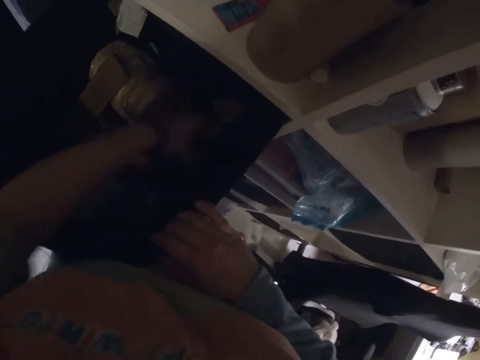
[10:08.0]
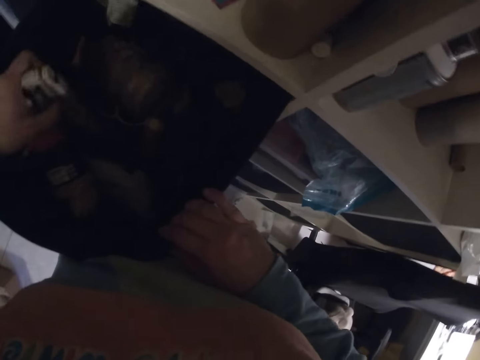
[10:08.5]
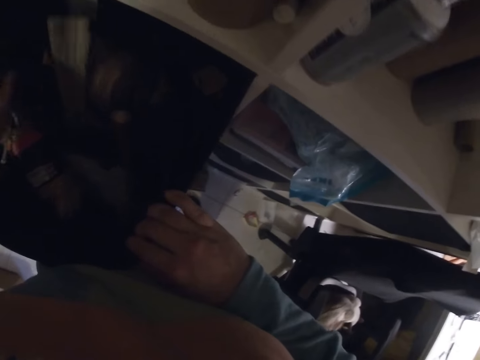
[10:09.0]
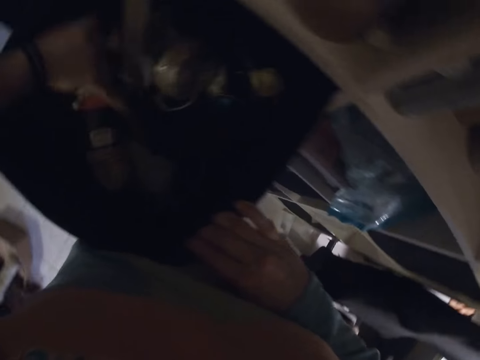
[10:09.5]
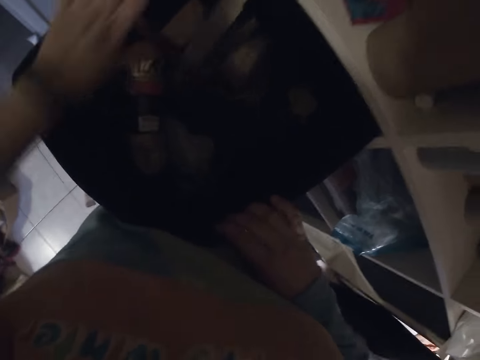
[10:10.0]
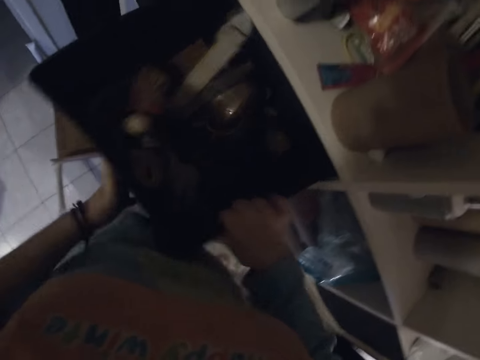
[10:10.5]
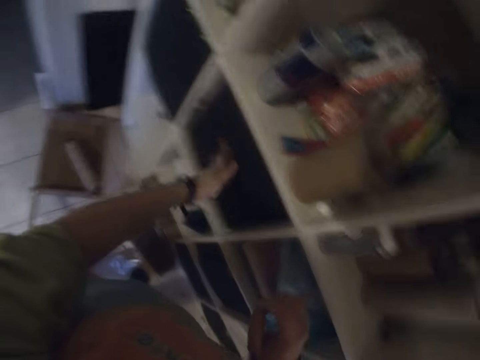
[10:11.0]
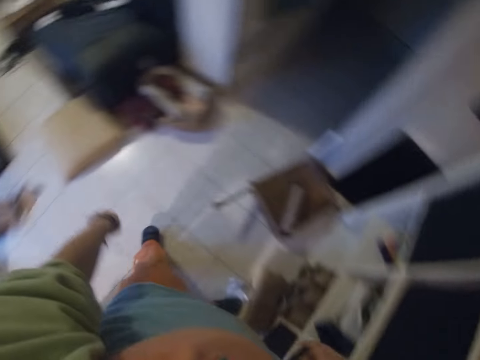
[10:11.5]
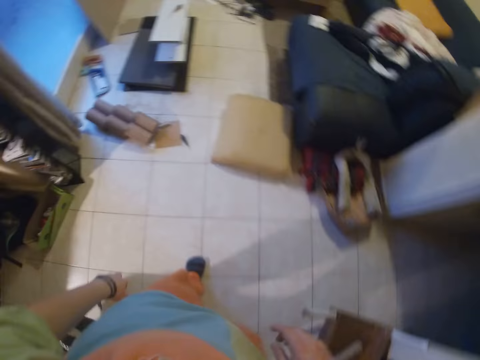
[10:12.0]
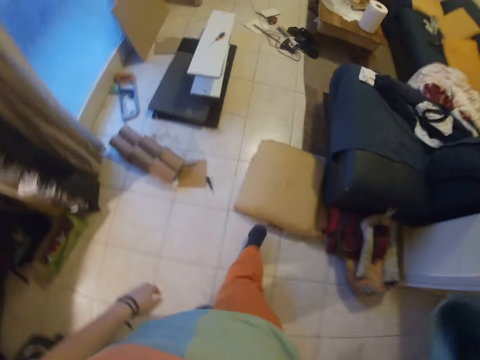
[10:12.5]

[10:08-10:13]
The camera wearer pushes the storage into the cupboard with his left hand. He walks a few steps.
